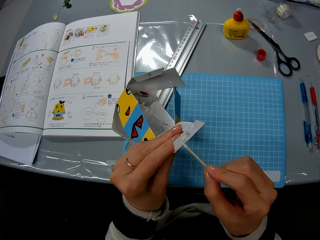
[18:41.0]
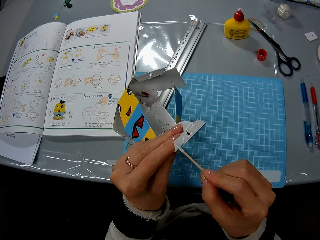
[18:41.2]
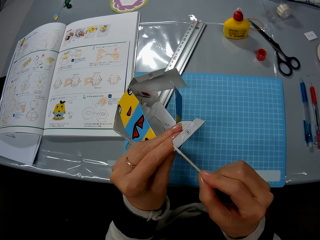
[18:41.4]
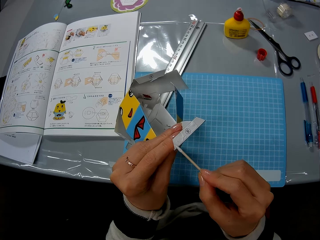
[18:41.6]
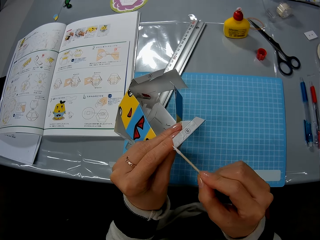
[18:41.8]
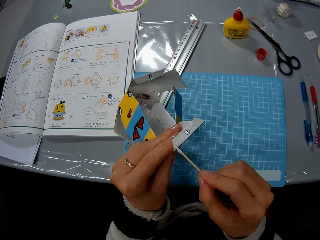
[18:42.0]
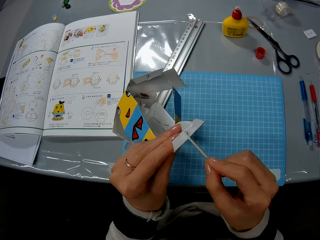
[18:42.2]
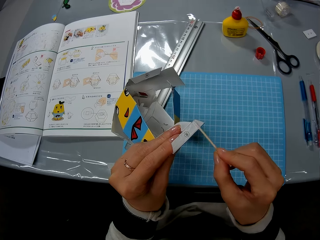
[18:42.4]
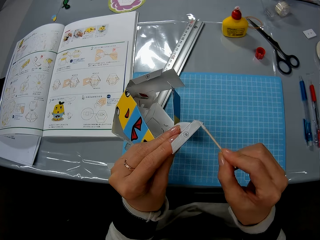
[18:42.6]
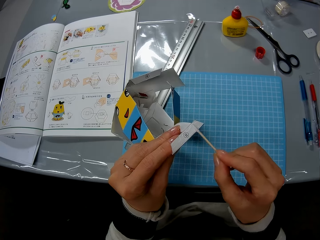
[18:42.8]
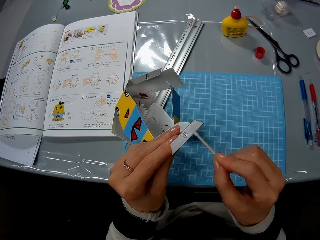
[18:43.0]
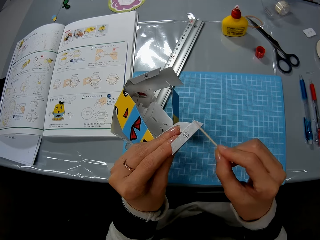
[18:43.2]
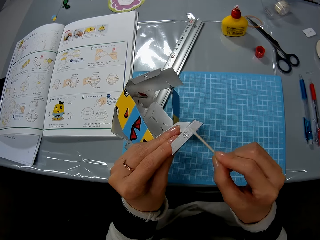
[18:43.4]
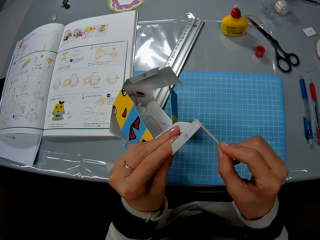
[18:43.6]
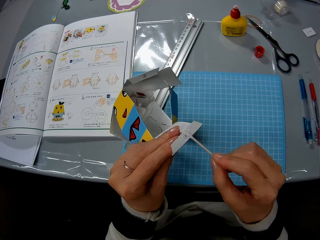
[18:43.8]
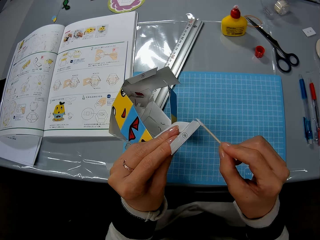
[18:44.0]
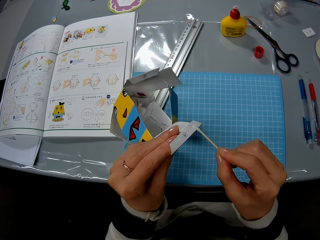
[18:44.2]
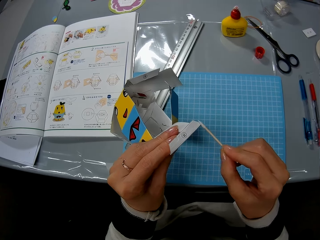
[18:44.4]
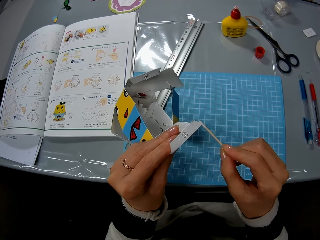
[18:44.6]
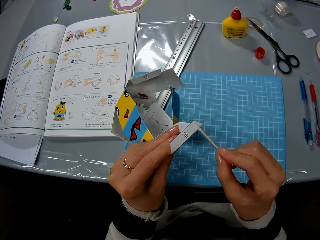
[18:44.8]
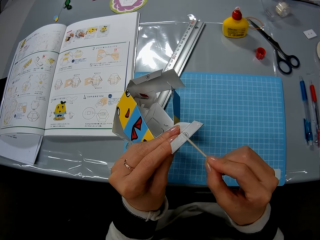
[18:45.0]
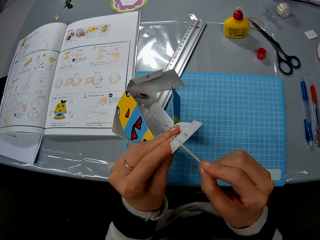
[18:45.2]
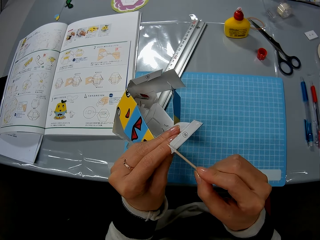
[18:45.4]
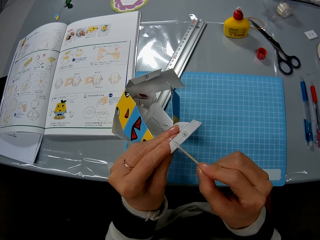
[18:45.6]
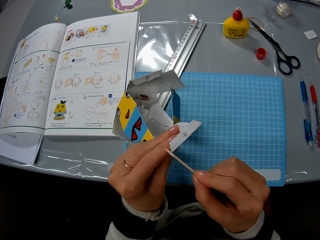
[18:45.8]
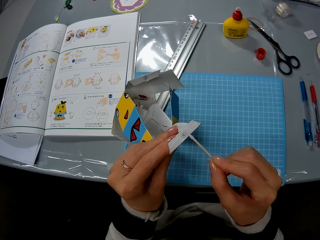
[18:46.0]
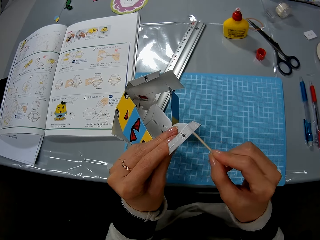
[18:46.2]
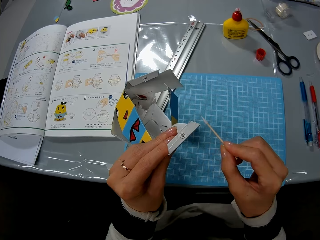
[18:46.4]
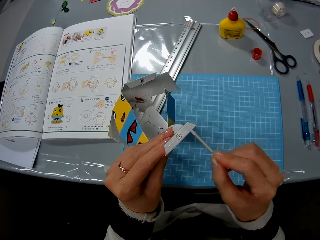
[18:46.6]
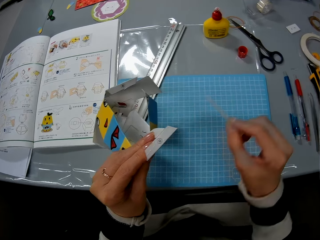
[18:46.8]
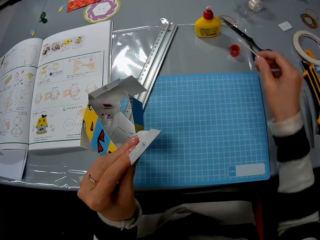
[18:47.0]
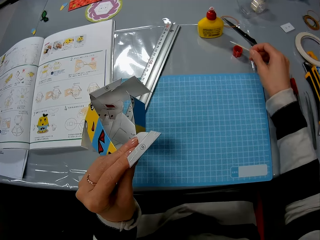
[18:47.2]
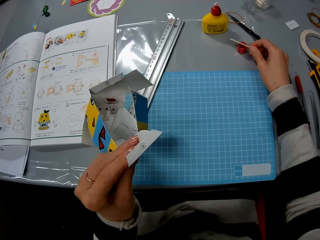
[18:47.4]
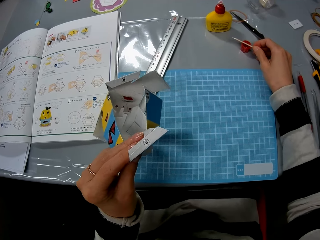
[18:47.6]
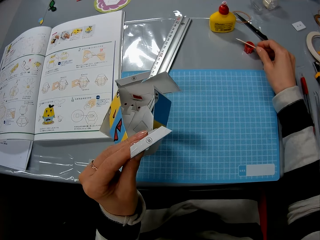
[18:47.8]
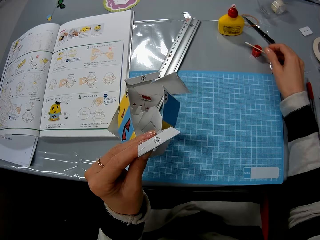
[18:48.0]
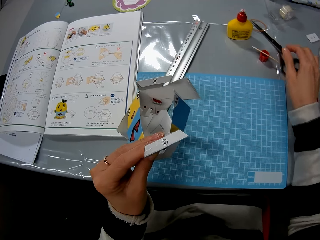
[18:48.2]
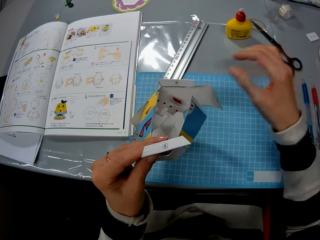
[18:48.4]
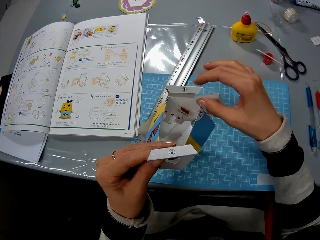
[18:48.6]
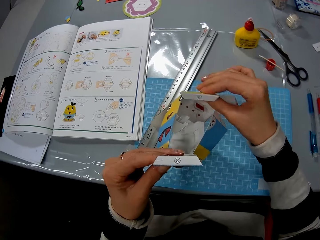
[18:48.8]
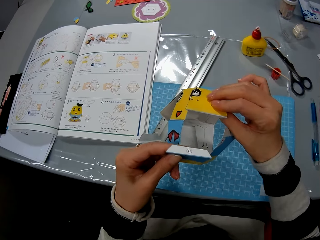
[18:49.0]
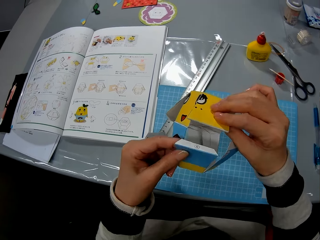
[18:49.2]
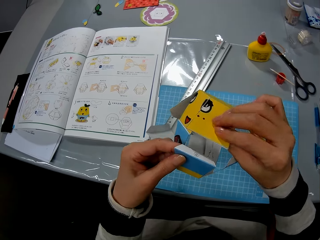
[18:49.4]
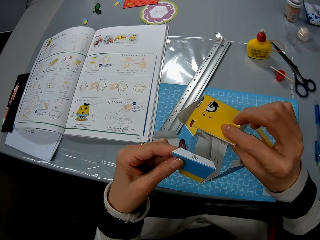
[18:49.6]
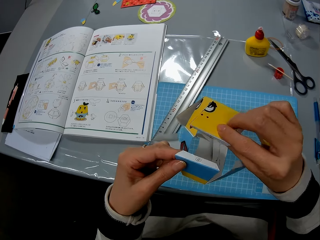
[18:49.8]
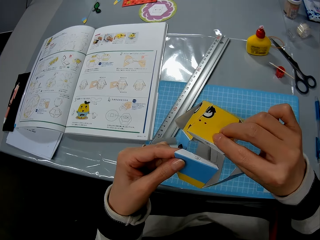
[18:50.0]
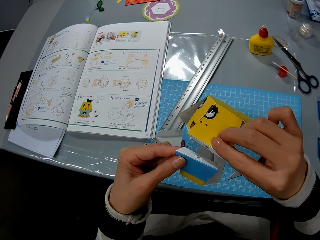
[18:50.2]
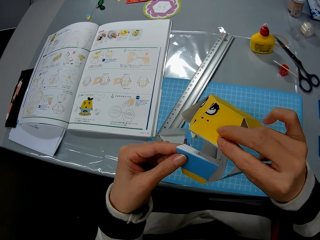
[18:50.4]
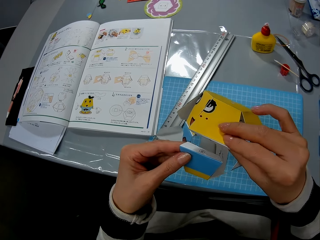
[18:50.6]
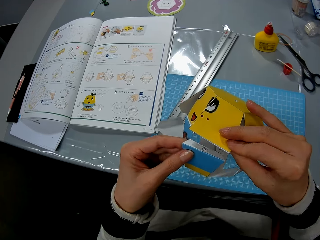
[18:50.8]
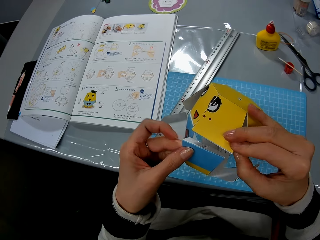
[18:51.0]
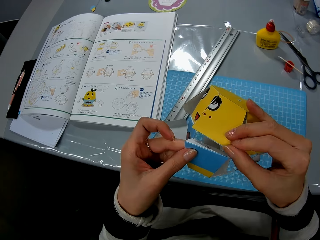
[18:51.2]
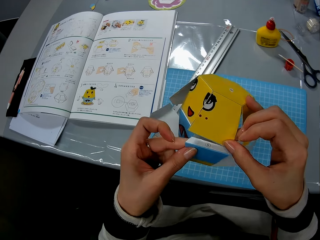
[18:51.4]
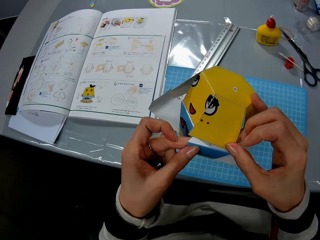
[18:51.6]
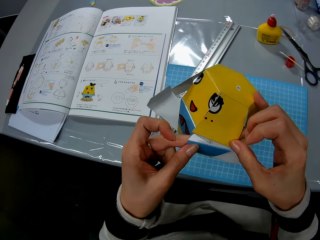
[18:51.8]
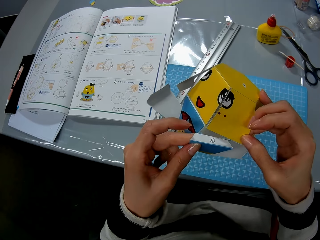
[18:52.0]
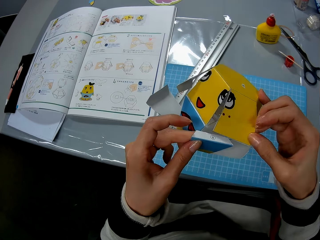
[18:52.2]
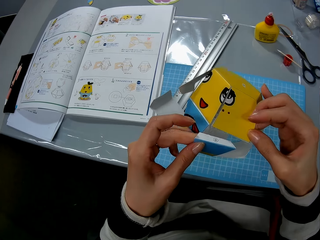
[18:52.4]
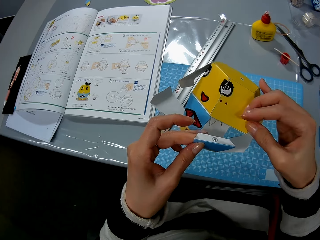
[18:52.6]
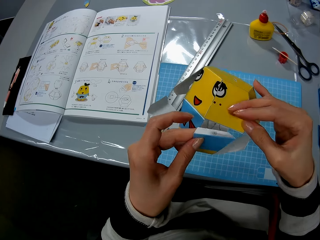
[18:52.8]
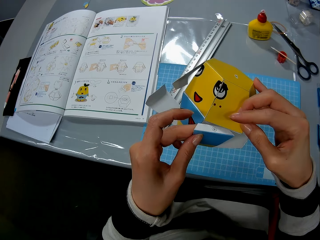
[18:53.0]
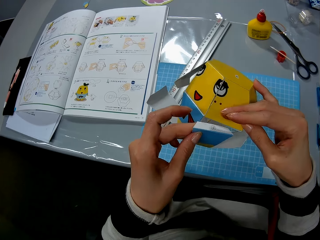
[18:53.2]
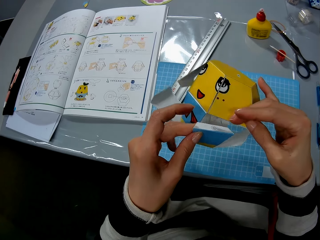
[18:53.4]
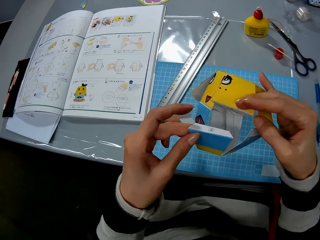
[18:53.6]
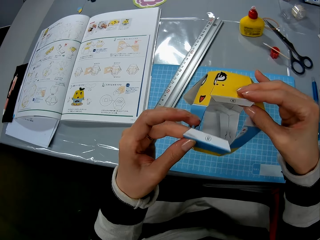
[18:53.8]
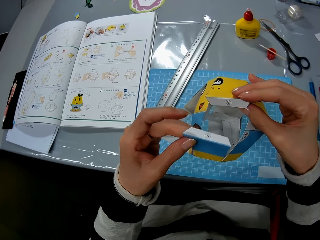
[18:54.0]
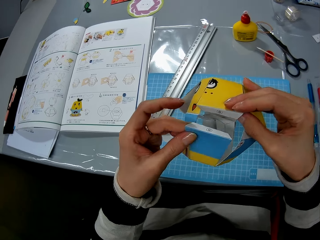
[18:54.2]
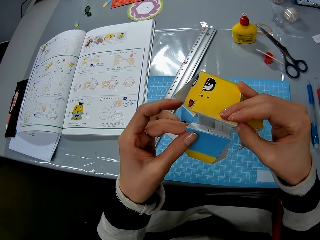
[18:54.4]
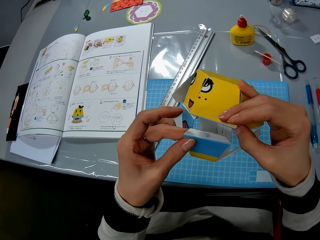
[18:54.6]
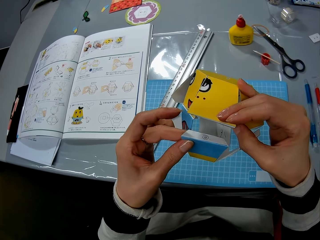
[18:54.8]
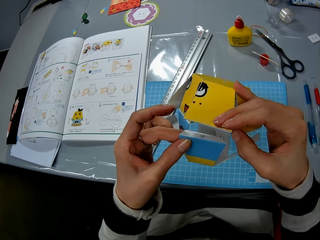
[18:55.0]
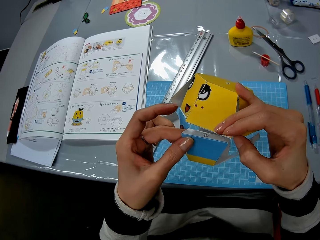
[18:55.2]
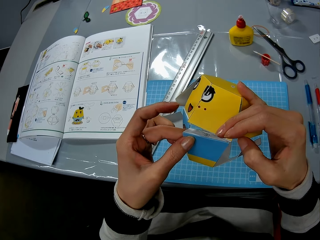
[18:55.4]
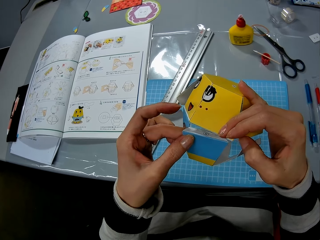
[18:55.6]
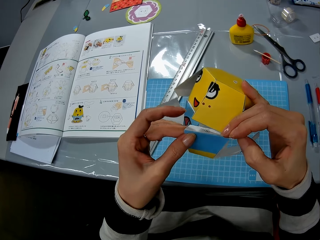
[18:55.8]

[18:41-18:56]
The camera wearer uses the stick to spread glue on the paper. They drop the glue on the table. They put down the wooden stick. They hold the piece of model. They glue the papers together. They connect the model pieces.

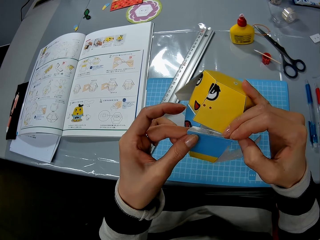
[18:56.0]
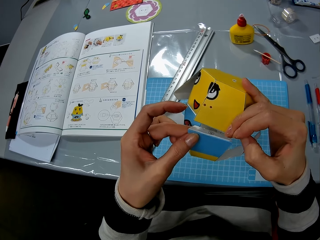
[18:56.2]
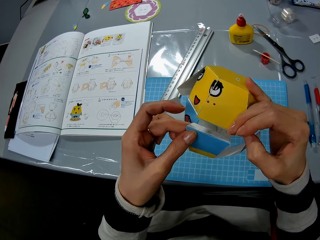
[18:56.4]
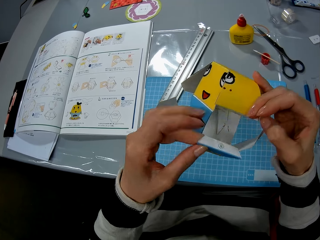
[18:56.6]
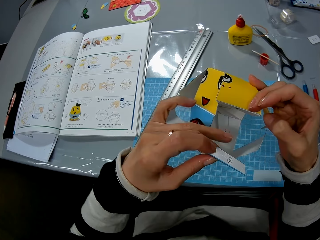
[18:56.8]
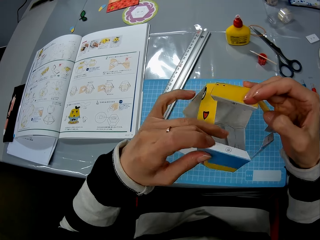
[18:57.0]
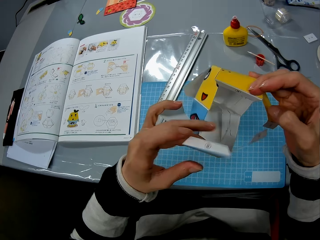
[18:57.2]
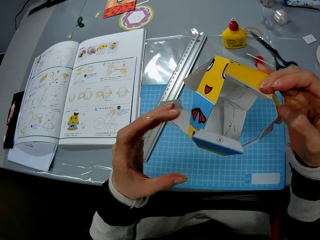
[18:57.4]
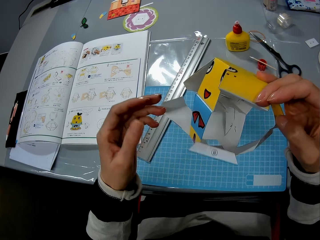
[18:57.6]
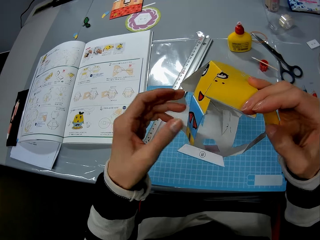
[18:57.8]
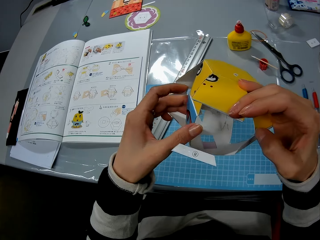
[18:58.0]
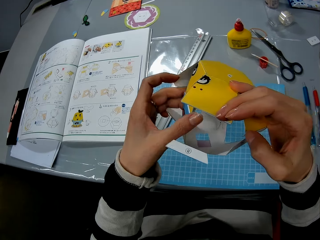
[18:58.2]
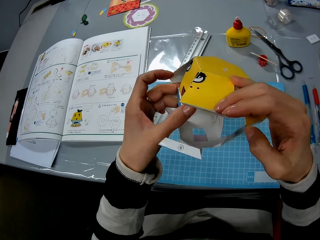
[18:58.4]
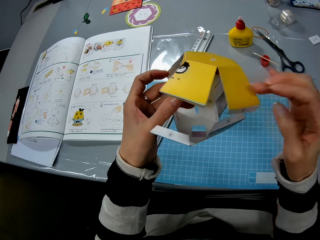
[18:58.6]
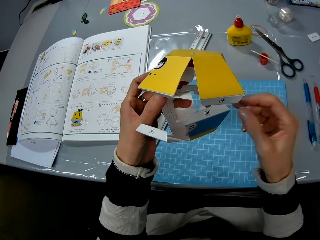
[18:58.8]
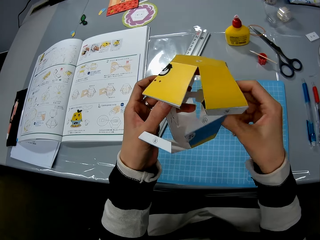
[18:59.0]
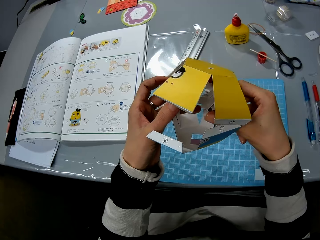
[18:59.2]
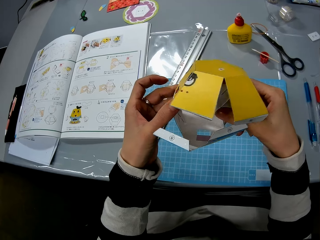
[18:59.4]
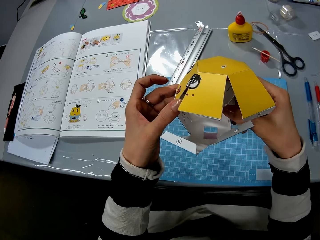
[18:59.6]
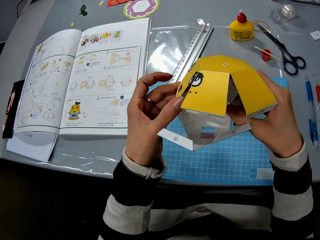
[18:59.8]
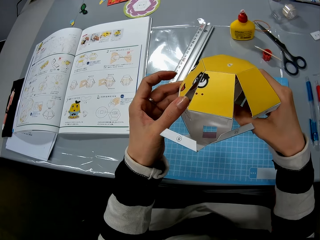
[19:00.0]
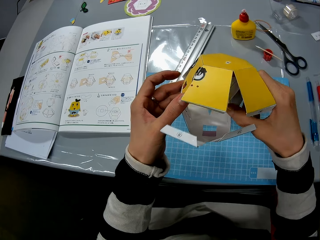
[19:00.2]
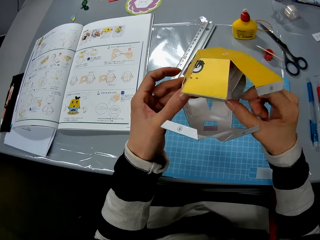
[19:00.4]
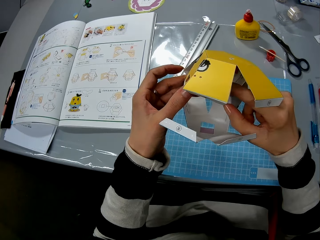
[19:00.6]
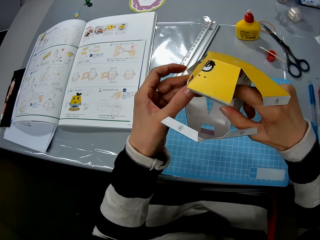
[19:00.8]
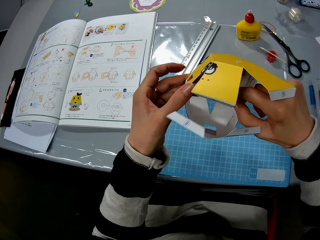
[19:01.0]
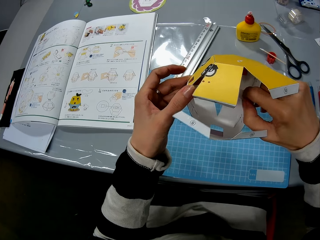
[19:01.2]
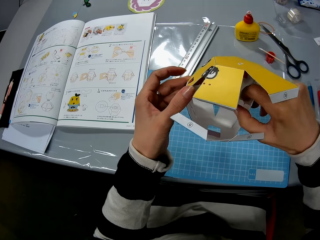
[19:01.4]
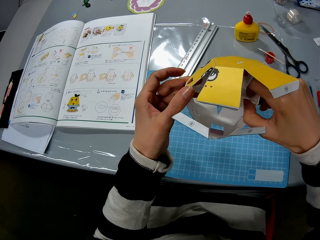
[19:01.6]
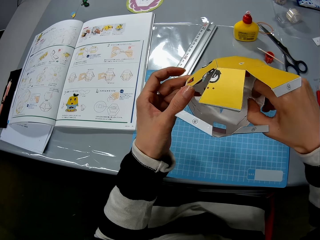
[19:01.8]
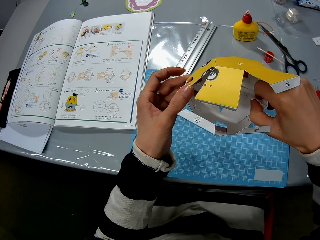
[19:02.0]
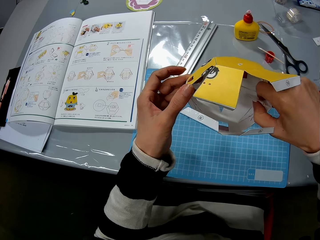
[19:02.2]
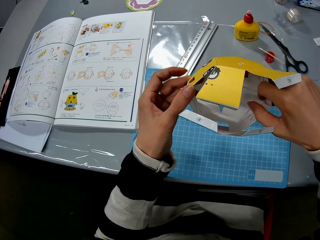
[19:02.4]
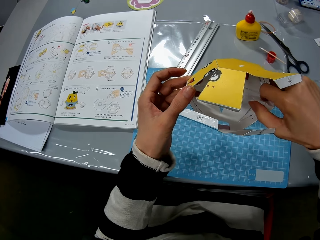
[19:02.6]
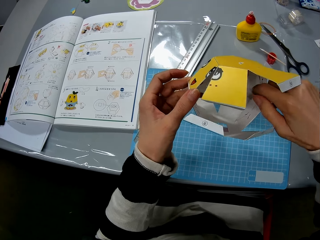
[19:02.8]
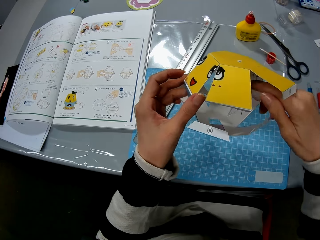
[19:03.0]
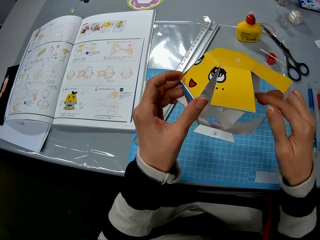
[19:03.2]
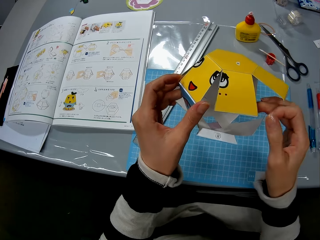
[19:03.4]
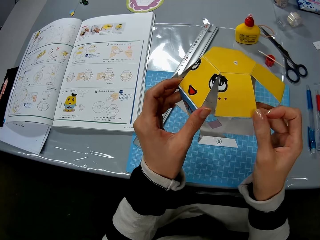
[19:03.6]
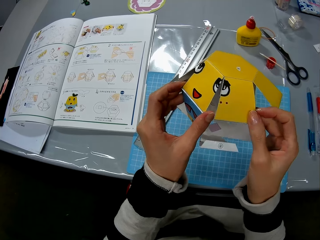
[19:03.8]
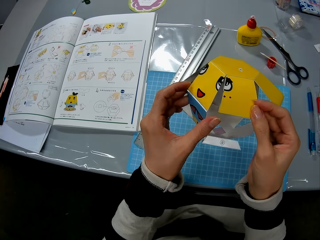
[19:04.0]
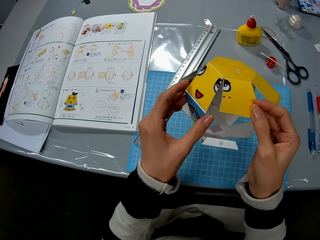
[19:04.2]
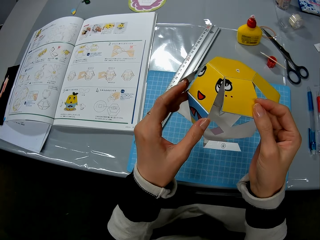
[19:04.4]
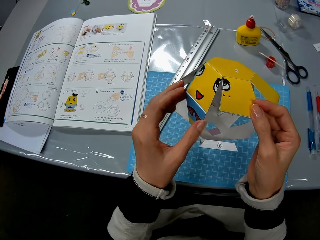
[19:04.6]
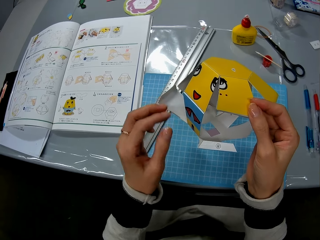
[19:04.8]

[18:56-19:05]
The camera wearer stretches the model.
